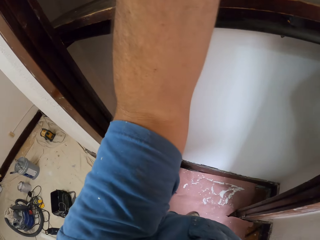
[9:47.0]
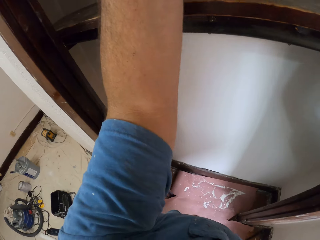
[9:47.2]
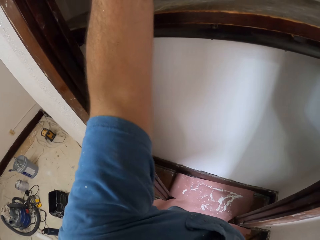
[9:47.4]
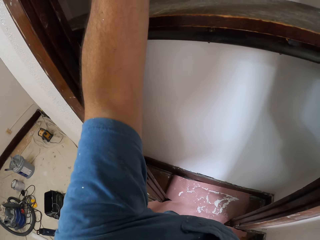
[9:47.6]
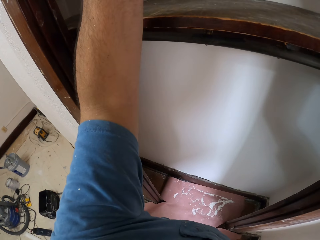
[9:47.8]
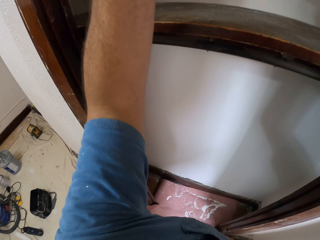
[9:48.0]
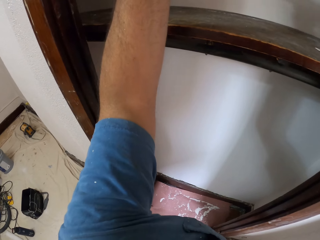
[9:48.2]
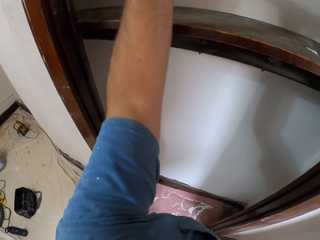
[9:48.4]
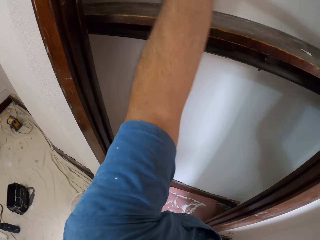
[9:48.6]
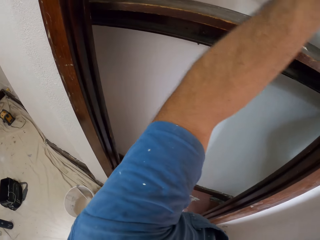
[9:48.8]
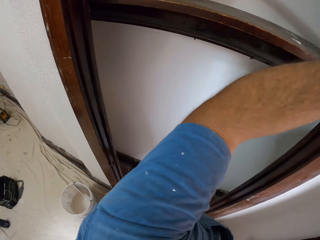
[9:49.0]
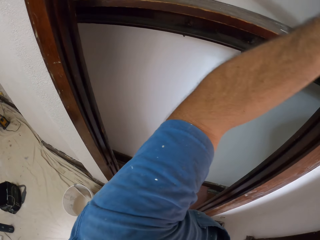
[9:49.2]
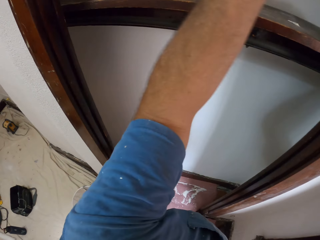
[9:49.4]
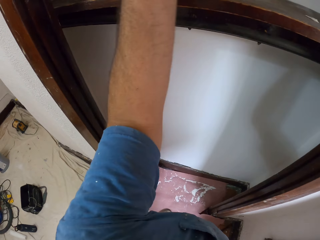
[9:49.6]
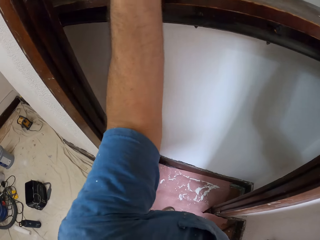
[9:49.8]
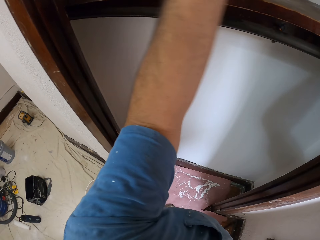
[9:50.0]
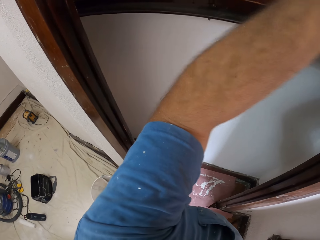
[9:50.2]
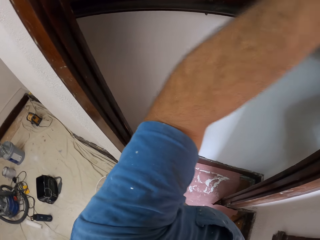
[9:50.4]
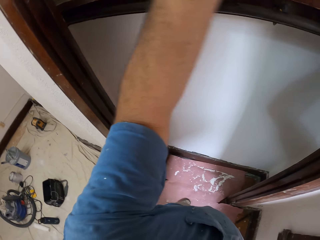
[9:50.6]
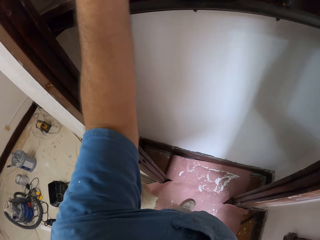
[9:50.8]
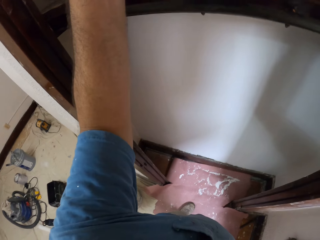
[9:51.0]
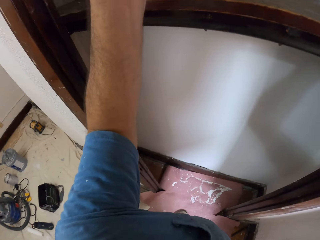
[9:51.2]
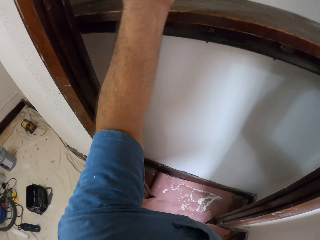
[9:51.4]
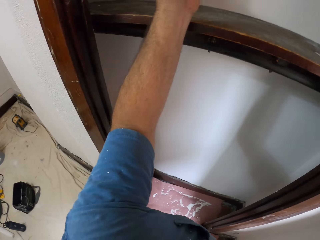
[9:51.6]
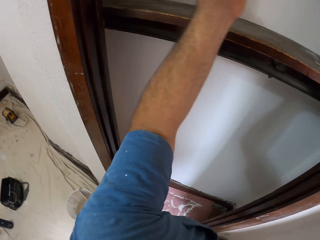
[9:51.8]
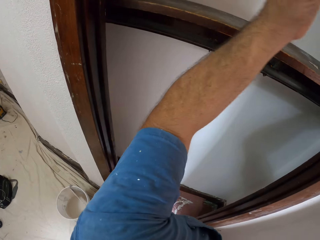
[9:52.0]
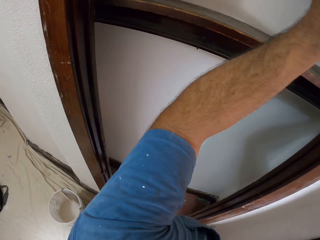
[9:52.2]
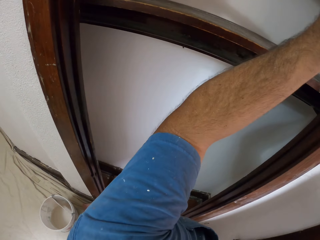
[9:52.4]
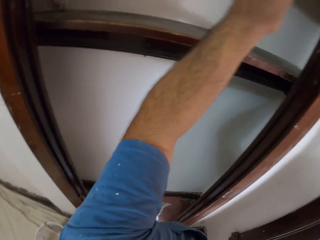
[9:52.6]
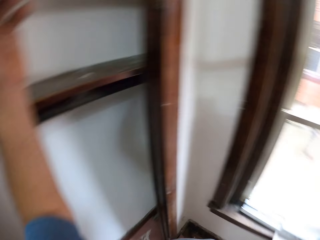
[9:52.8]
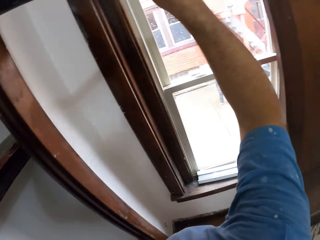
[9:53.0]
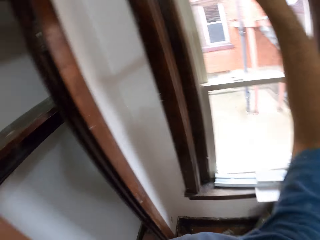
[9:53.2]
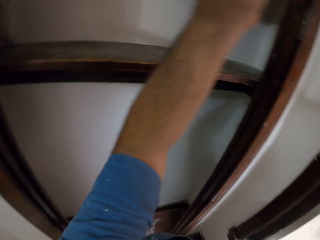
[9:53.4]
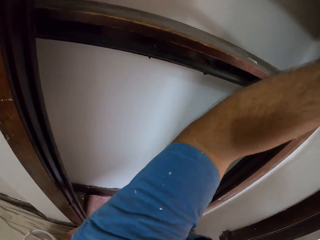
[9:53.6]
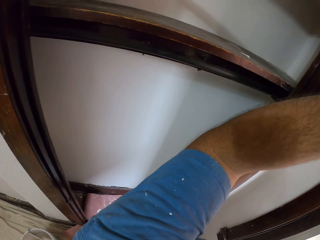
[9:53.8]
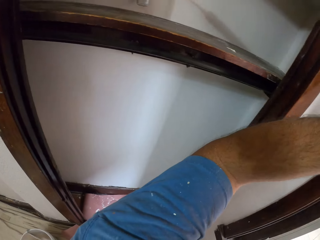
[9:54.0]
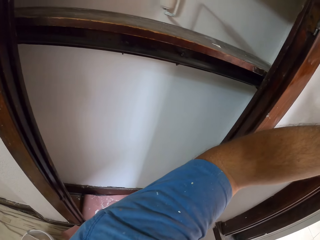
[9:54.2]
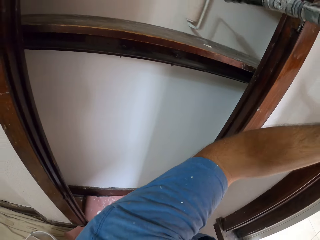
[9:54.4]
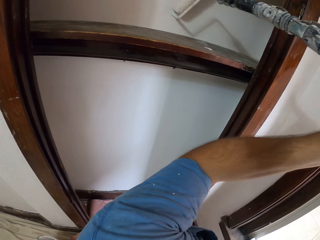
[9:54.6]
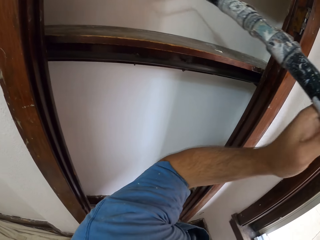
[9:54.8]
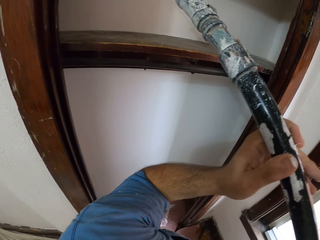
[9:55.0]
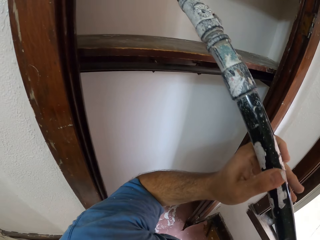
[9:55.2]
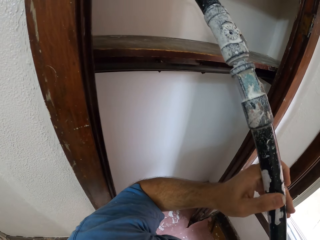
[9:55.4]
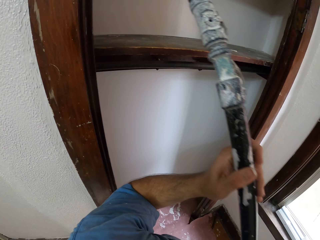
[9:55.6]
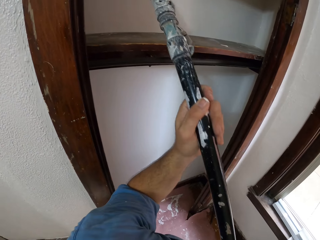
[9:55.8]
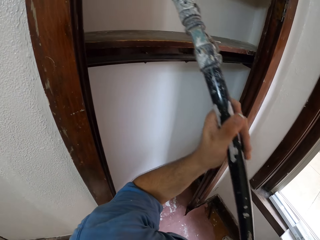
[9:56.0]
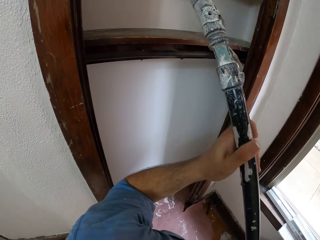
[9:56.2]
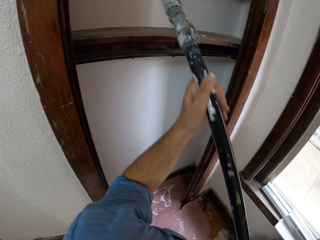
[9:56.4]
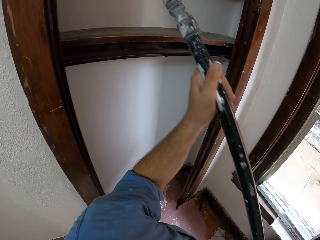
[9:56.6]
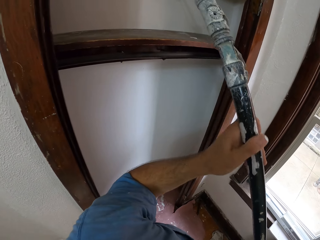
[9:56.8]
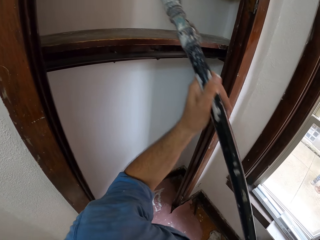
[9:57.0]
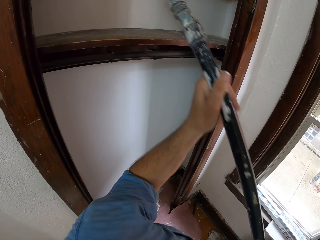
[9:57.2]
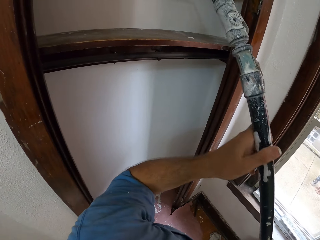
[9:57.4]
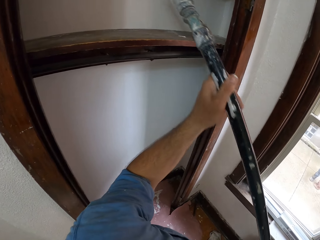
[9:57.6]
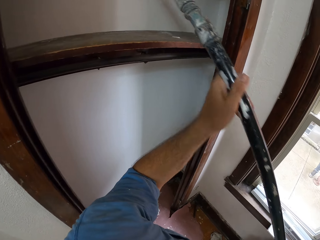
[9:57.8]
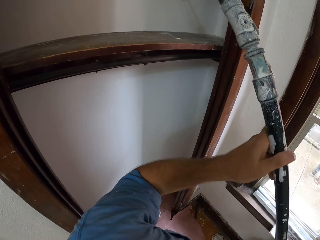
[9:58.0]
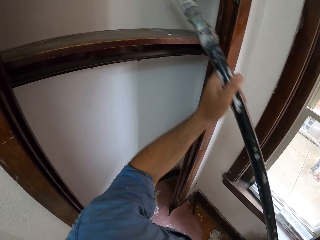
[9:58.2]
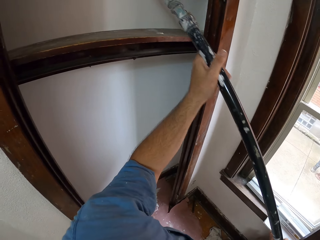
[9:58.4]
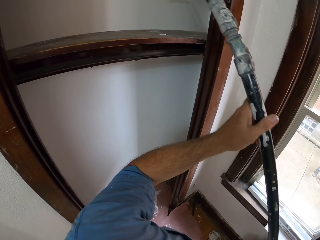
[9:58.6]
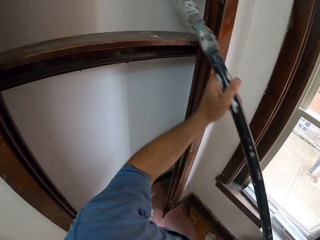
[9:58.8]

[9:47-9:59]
The camera wearer looks around. They paint the room.

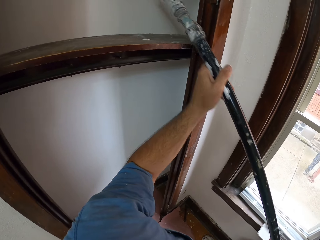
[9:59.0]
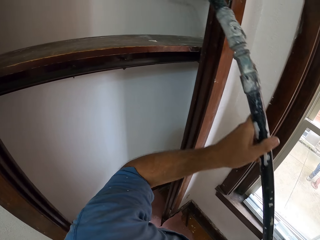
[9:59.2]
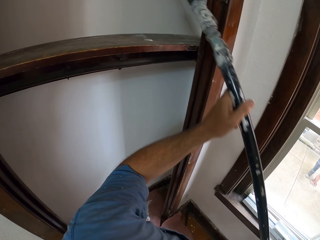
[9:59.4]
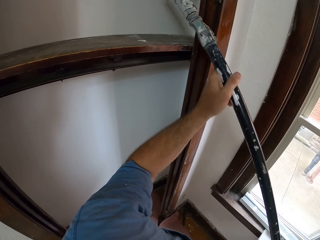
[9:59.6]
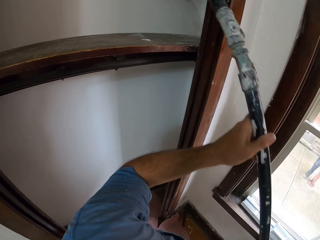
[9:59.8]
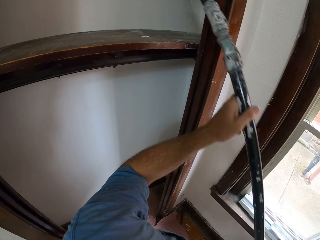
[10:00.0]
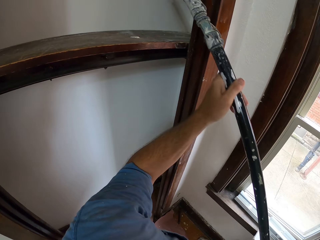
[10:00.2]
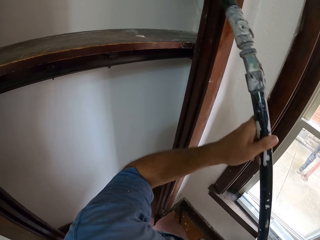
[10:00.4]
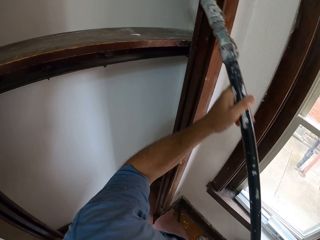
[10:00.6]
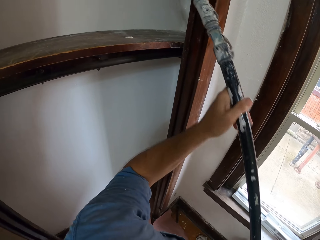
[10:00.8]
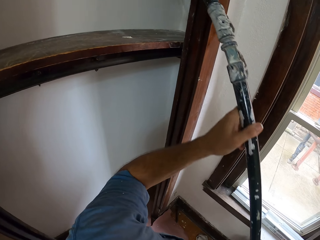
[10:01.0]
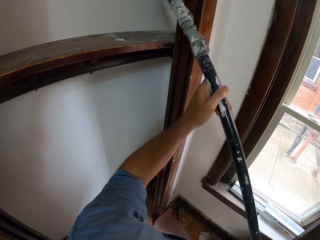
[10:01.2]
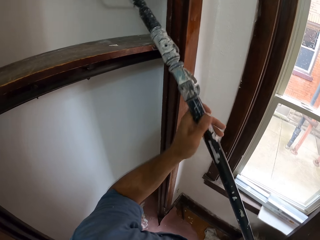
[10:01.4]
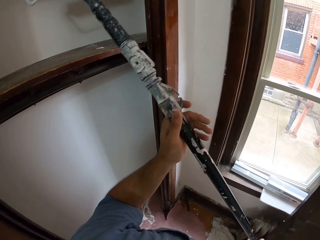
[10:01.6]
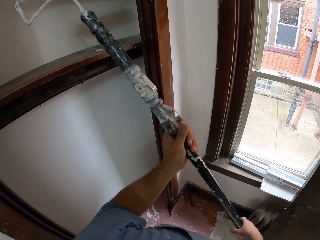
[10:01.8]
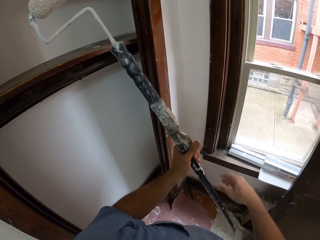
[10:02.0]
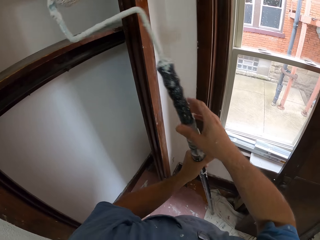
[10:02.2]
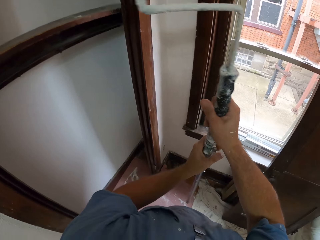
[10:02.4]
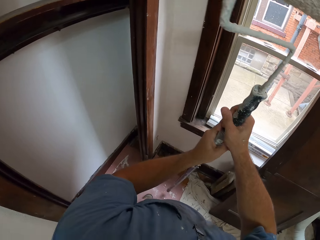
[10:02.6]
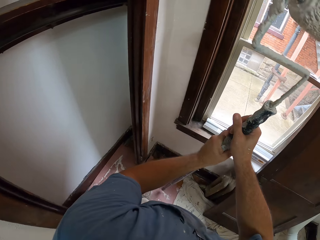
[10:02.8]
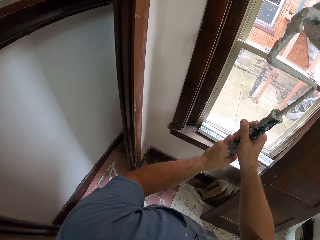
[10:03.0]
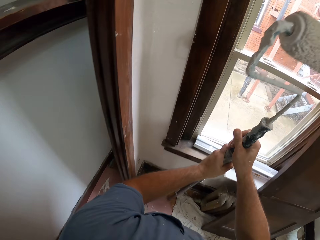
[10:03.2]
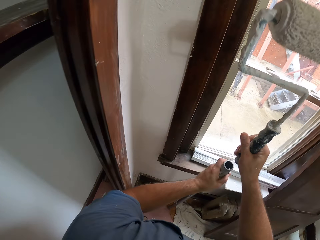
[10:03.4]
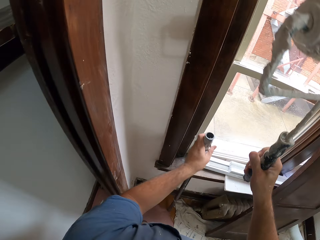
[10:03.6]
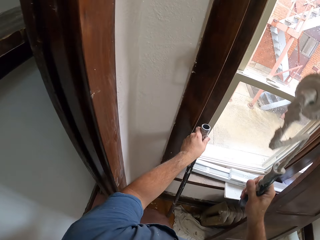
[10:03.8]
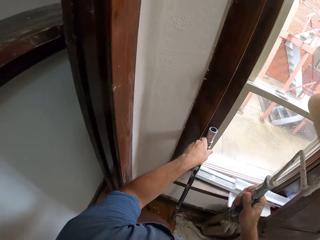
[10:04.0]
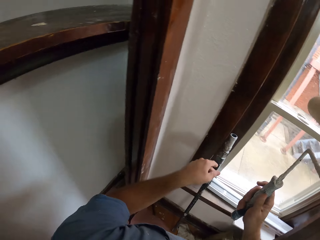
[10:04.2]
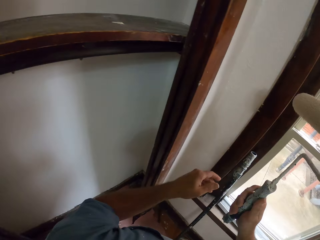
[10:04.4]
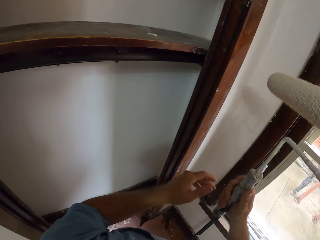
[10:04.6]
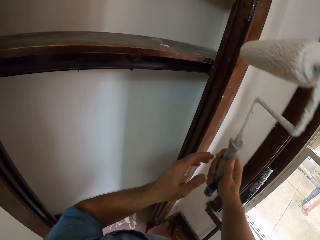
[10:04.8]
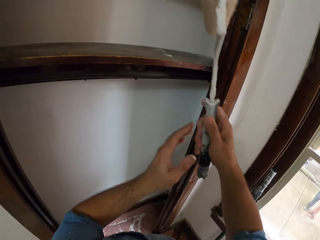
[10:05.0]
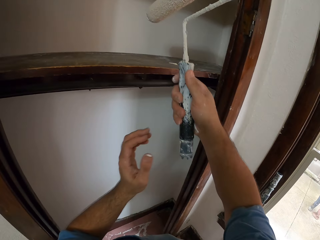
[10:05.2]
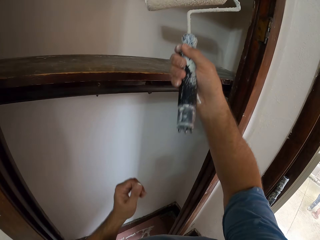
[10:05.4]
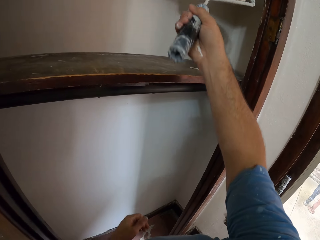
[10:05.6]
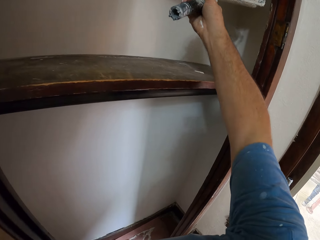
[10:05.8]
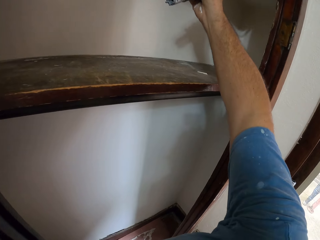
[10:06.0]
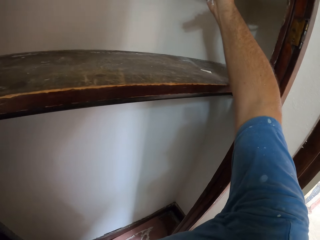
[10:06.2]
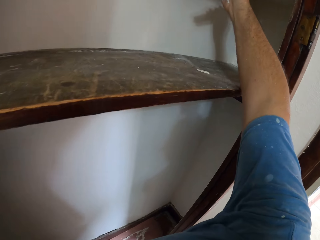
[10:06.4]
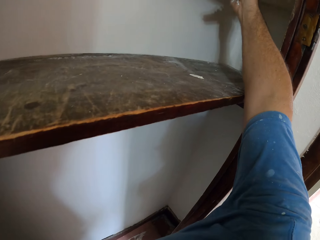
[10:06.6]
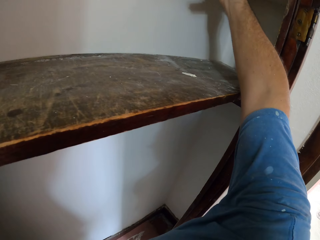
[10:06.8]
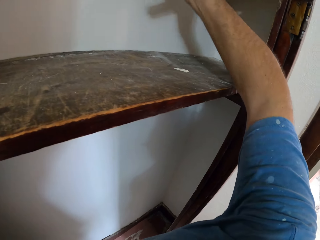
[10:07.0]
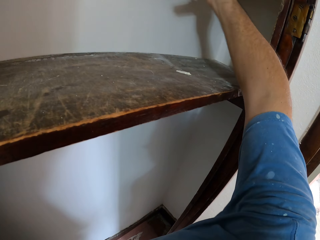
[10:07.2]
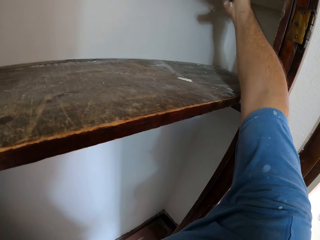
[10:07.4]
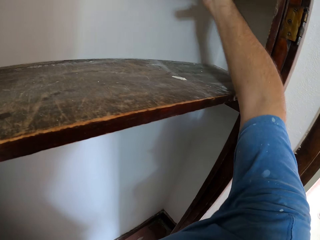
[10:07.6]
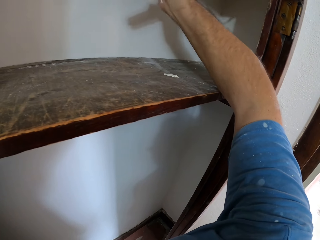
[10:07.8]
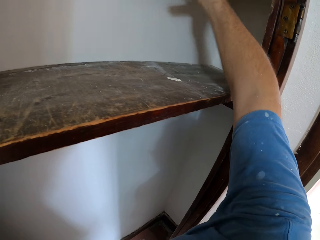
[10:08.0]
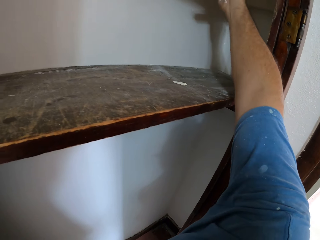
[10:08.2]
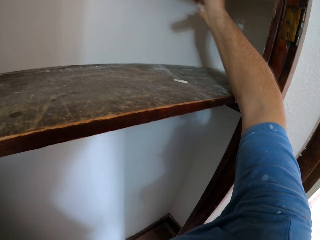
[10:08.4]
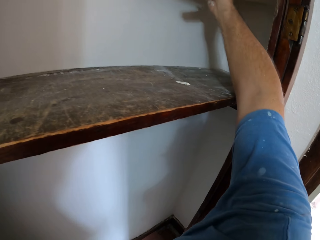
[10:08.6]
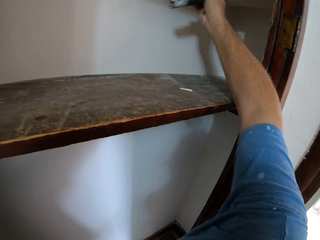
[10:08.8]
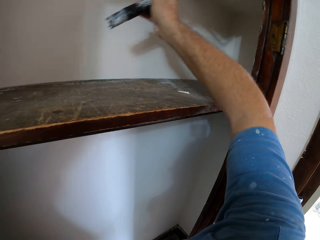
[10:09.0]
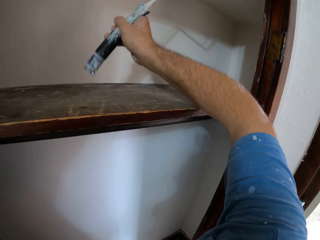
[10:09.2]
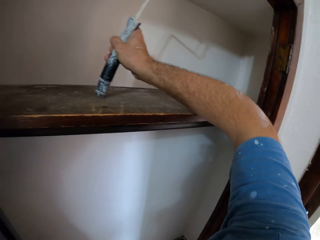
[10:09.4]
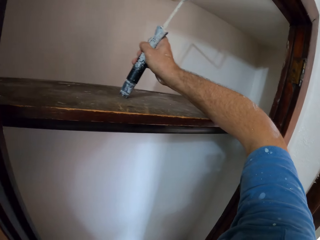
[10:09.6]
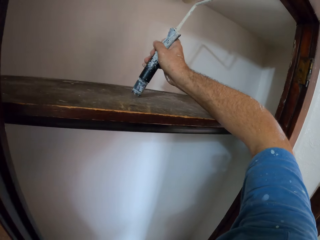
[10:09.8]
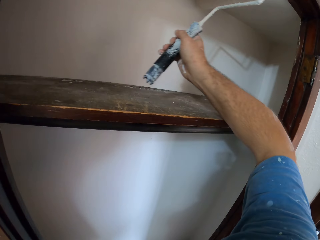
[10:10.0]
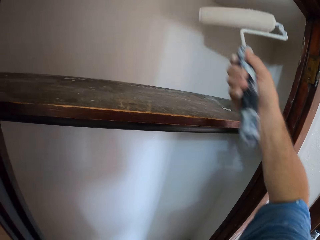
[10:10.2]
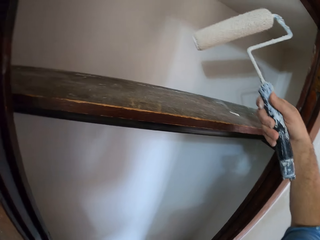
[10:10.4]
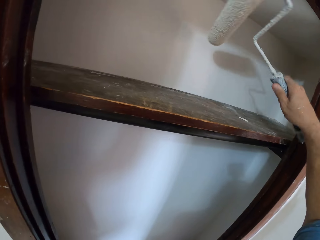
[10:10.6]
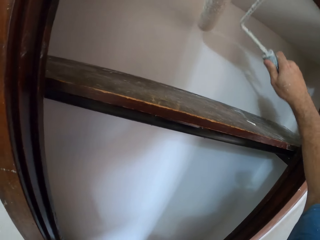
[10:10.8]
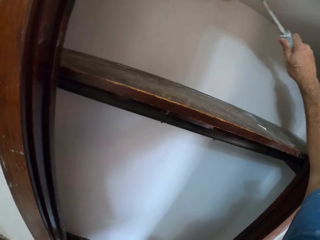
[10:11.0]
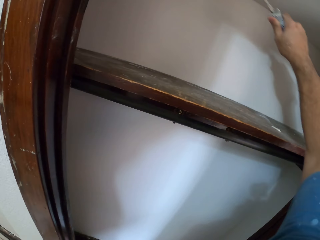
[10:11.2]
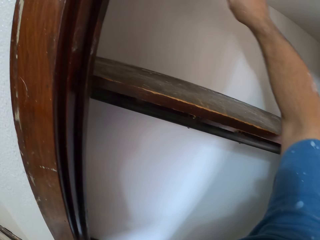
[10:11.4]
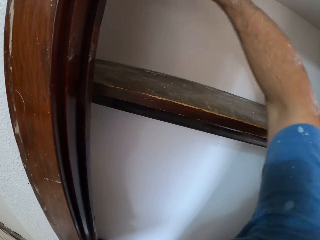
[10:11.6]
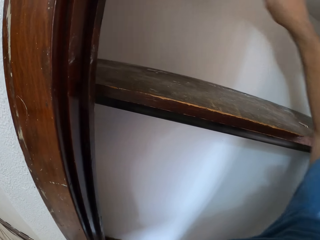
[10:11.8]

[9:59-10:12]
The camera wearer places the paint roller down. He detaches the paint roller from its extension pole with both hands. He places the extension pole against a window pane with his left hand. He paints the walls of the wardrobe compartment with the paint roller in his right hand.
